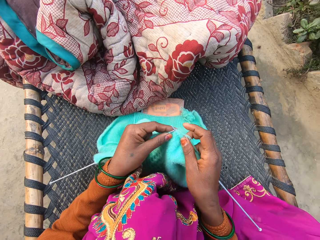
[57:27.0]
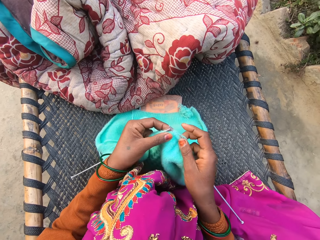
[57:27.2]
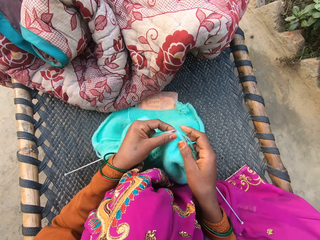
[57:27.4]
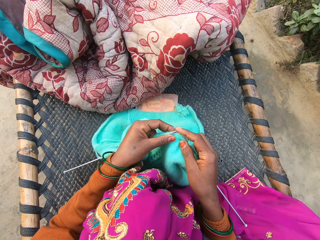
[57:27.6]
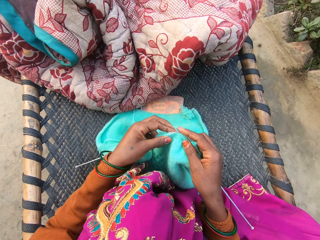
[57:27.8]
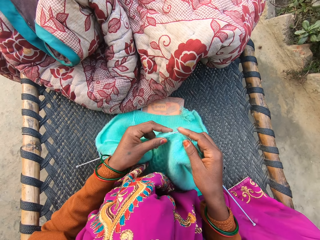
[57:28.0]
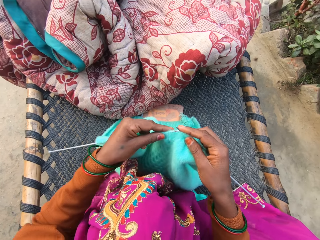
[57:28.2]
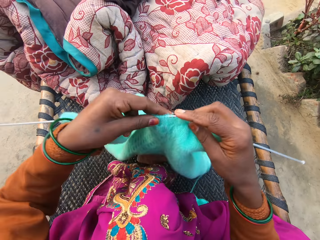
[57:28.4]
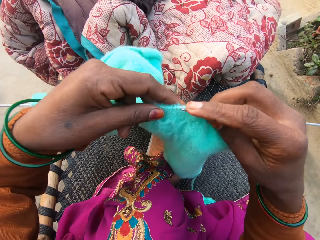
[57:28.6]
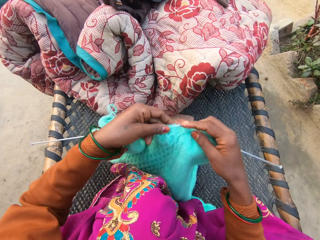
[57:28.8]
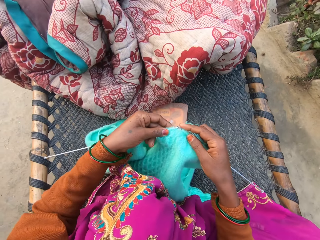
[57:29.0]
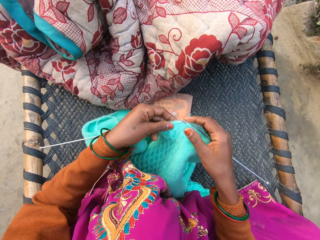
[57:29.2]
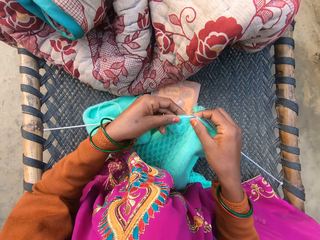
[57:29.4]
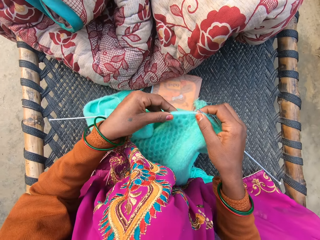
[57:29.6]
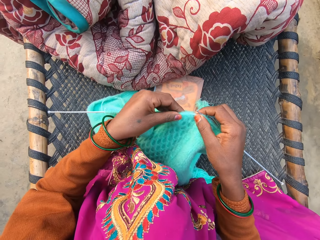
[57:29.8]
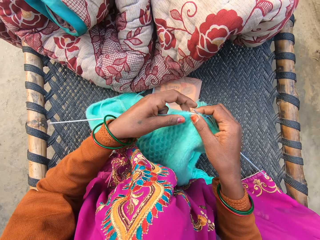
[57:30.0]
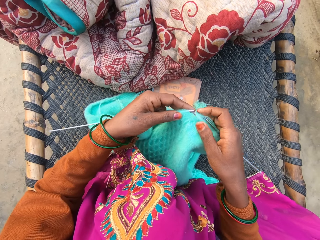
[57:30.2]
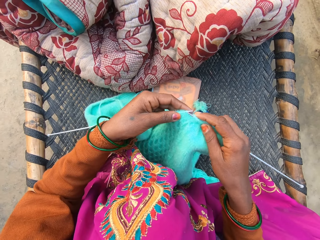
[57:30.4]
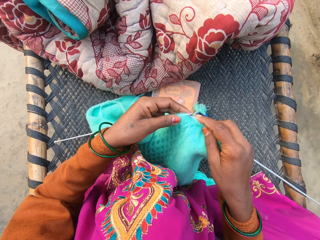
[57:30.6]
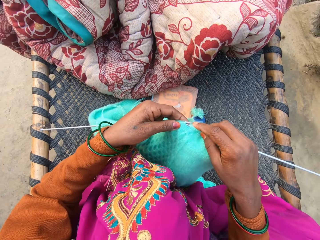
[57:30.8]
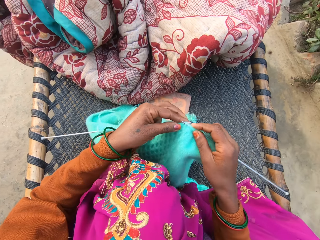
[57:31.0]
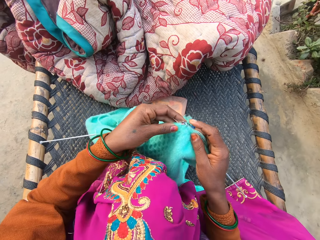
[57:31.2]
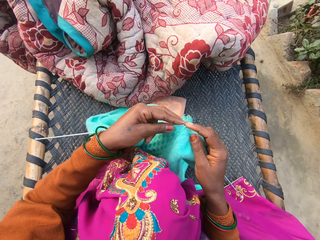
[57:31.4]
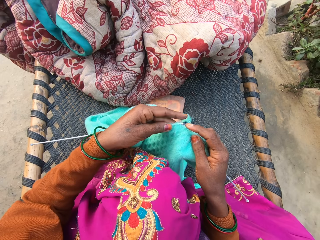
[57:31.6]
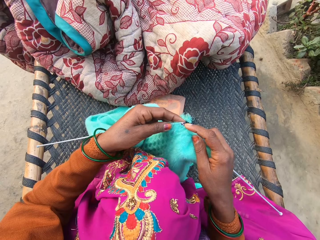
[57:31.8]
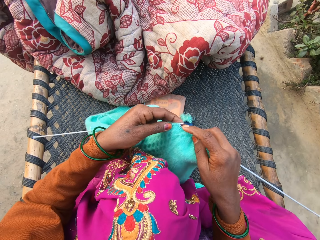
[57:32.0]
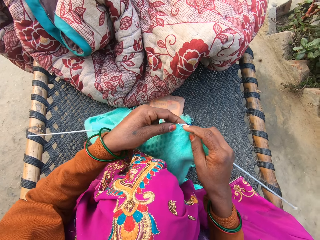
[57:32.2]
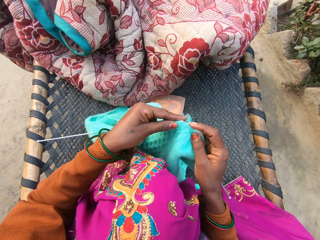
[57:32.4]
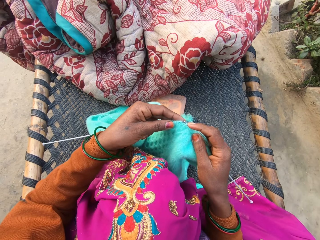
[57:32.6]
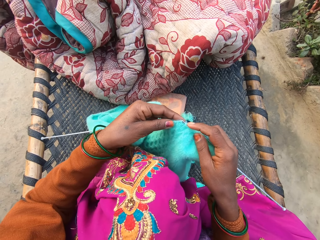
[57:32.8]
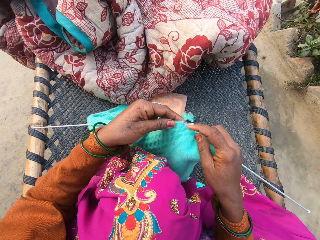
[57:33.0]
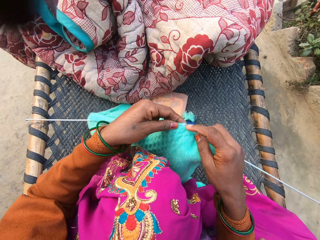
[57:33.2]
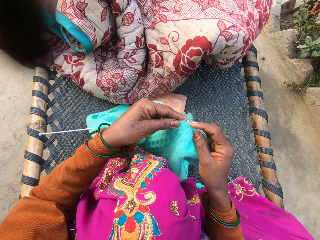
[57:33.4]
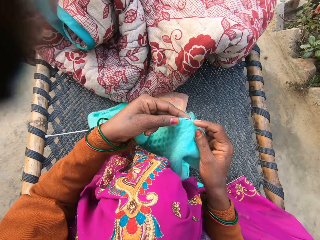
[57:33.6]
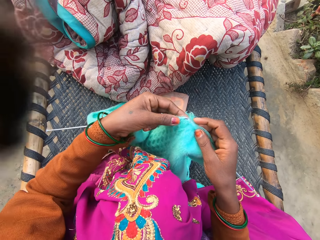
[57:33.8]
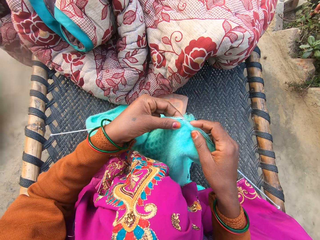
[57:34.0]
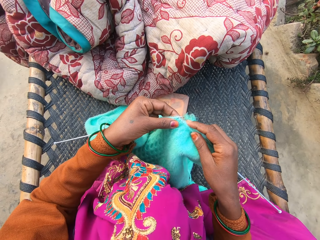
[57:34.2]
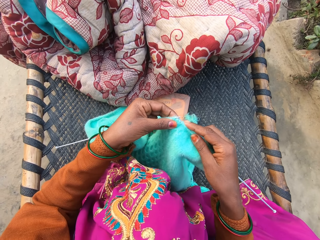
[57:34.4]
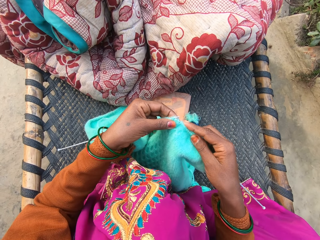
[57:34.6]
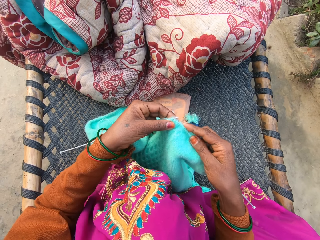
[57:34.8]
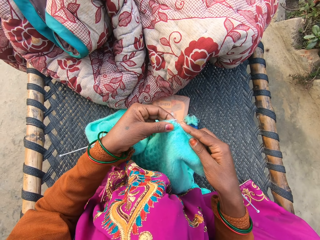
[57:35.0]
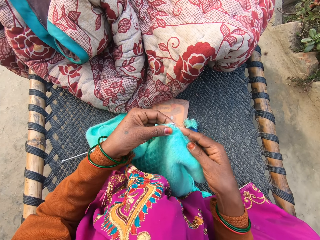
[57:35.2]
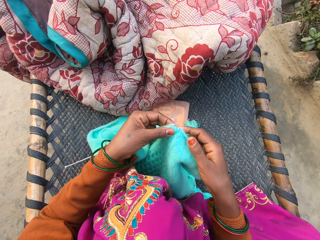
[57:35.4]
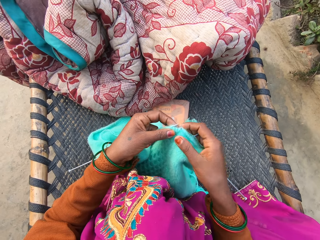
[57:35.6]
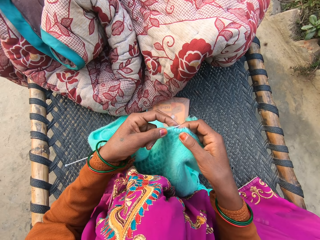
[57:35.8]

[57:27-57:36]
The camera wearer holds up yarn. They knit.

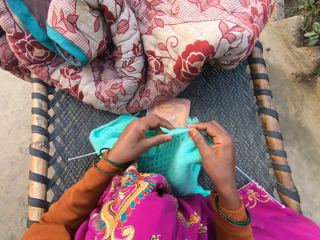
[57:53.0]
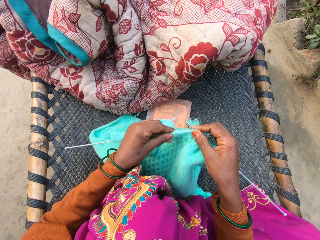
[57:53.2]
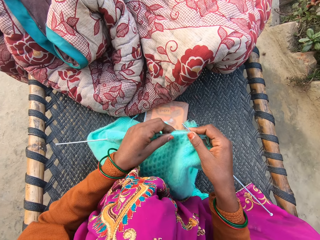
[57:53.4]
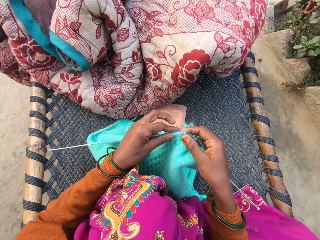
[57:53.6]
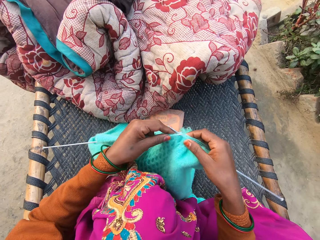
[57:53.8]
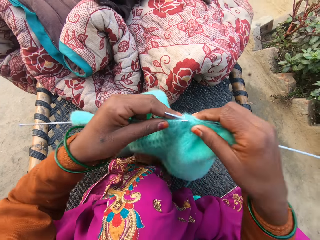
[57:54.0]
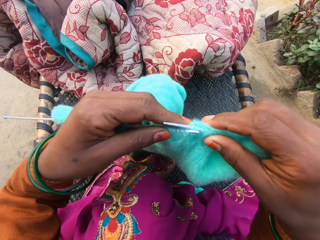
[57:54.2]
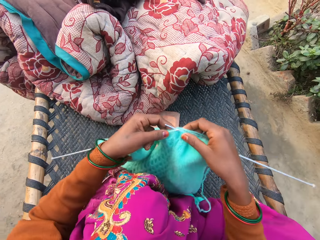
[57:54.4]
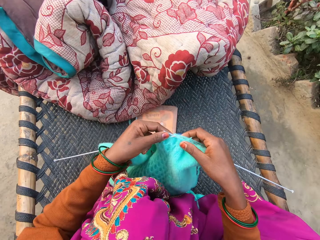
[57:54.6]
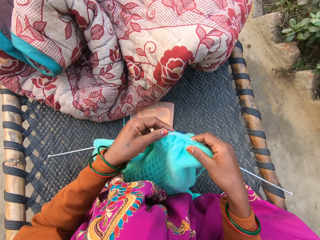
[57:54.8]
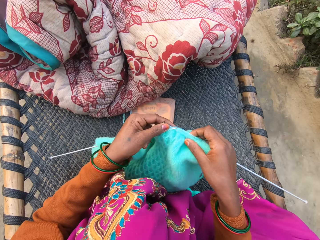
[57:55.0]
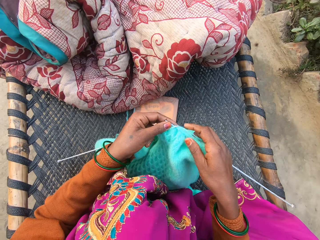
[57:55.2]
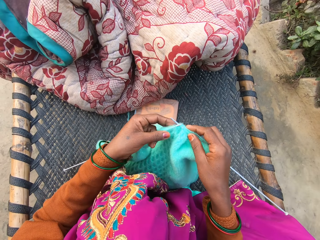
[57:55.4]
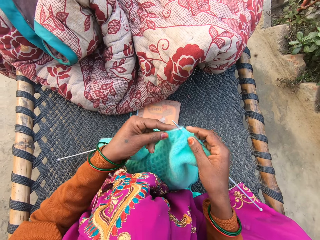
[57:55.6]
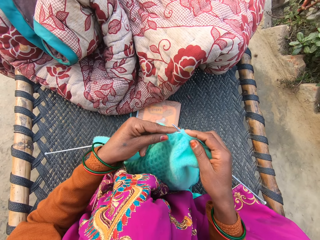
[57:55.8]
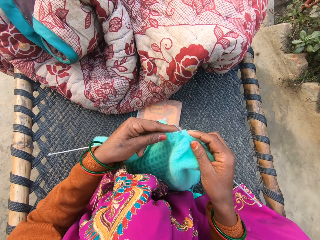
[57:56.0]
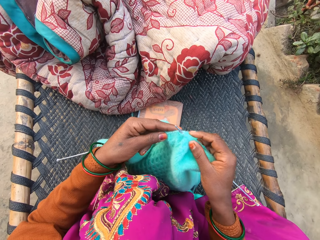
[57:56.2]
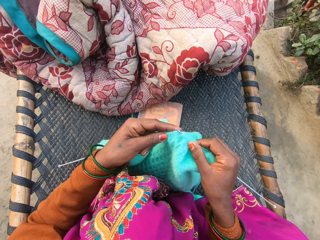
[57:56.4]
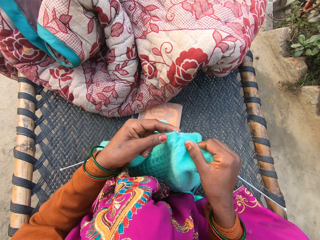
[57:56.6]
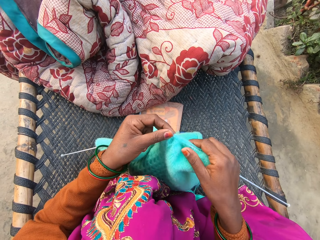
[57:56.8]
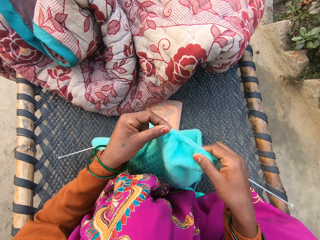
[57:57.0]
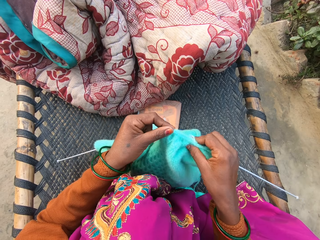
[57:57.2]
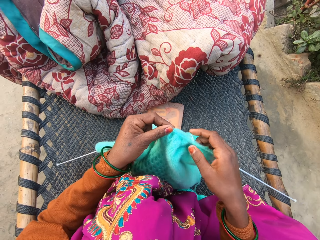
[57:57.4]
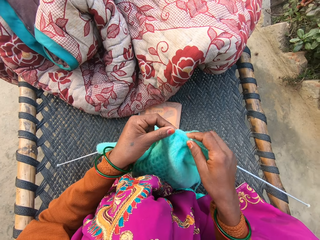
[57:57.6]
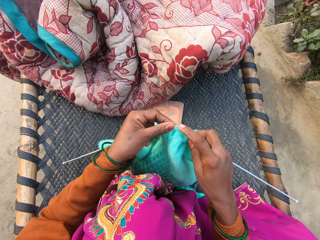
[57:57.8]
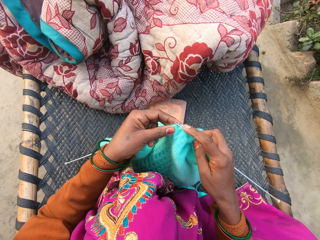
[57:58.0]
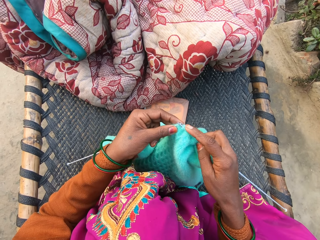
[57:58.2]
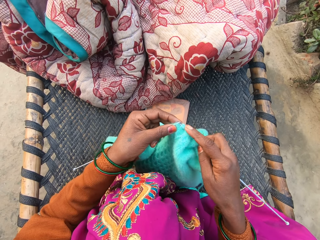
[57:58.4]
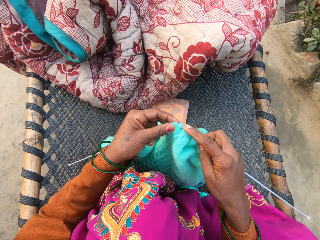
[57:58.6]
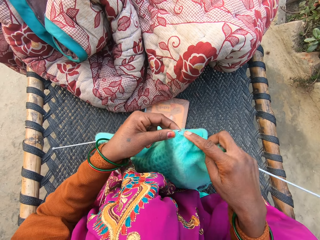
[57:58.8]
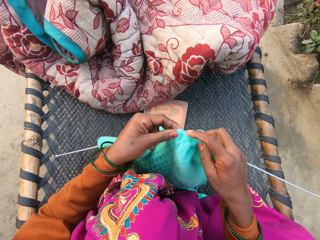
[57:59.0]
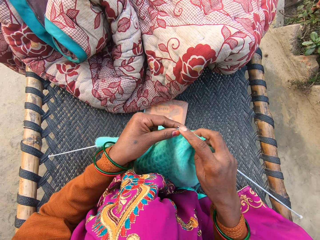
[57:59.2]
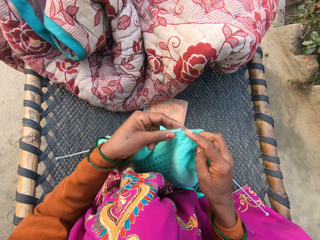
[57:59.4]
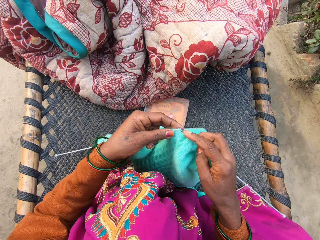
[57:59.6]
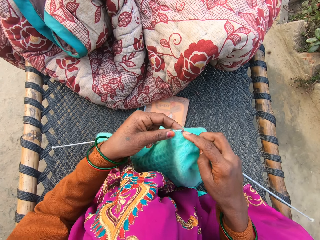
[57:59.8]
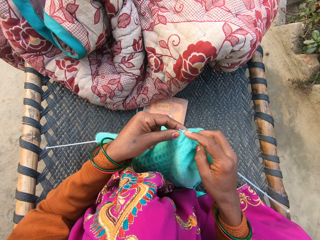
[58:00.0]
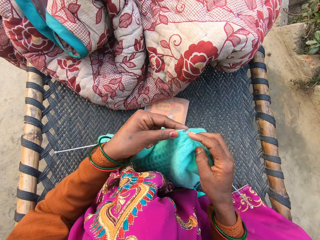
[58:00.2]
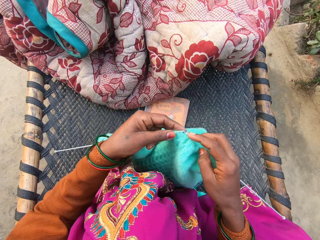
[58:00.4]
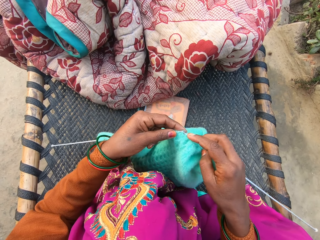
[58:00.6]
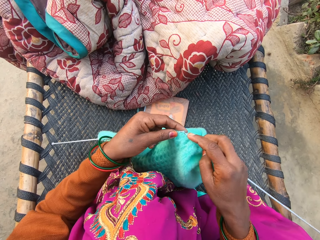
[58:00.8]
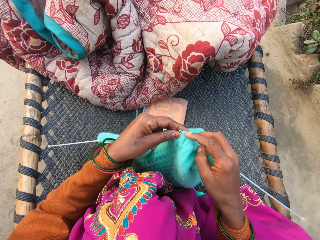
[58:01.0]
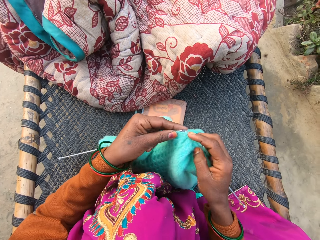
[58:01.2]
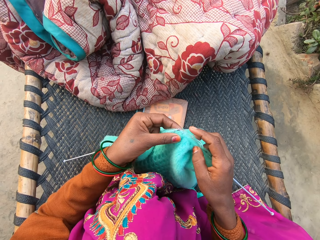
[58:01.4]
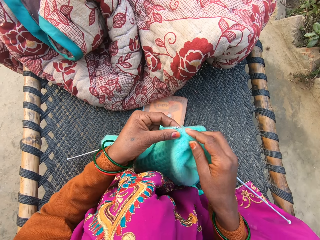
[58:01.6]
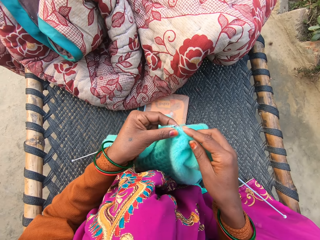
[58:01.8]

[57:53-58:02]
The camera wearer holds up yarn. They knit.

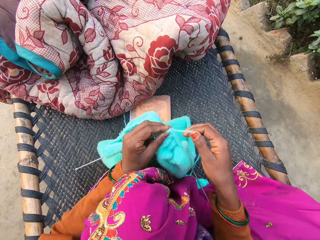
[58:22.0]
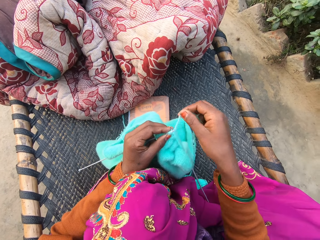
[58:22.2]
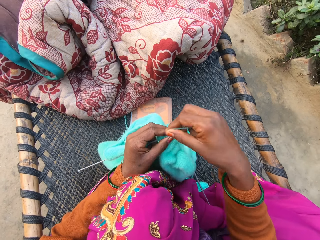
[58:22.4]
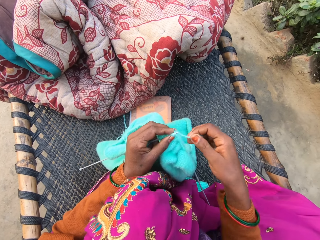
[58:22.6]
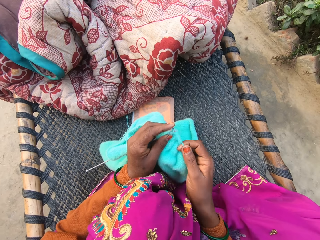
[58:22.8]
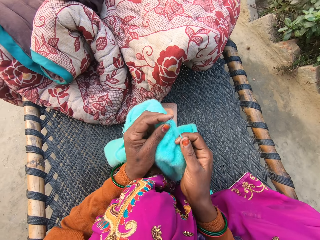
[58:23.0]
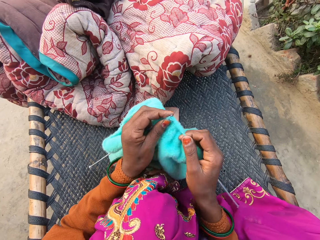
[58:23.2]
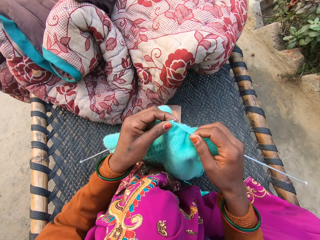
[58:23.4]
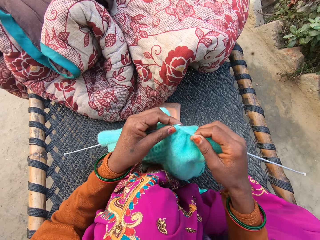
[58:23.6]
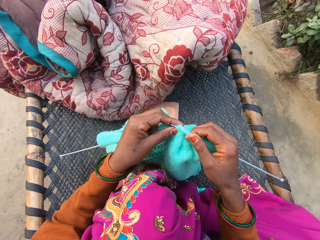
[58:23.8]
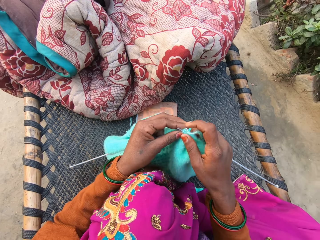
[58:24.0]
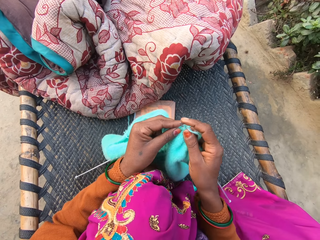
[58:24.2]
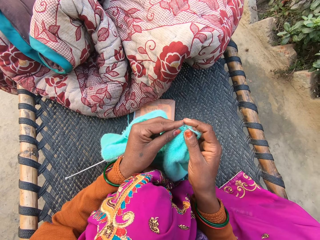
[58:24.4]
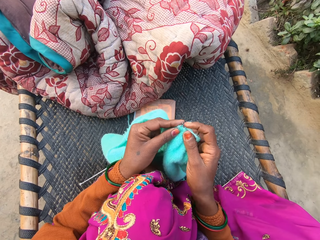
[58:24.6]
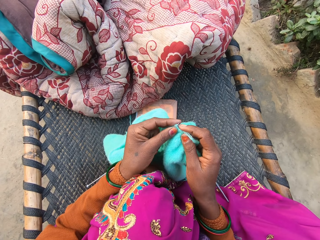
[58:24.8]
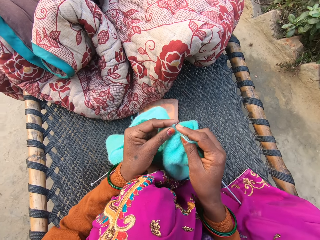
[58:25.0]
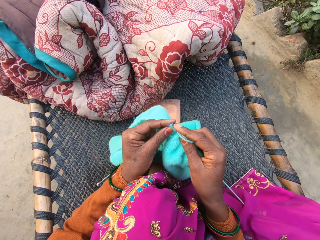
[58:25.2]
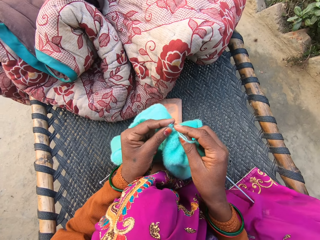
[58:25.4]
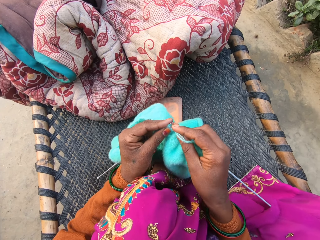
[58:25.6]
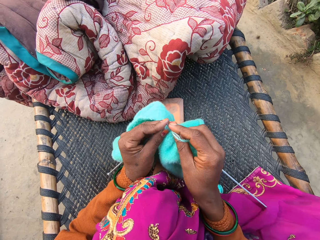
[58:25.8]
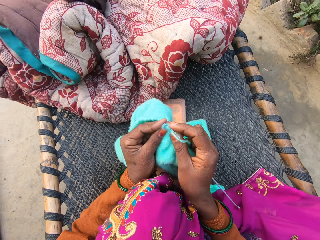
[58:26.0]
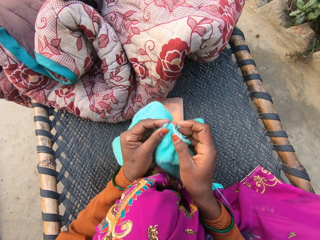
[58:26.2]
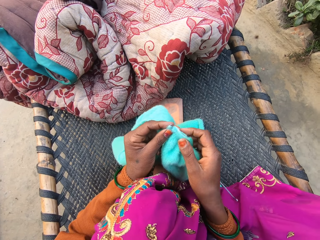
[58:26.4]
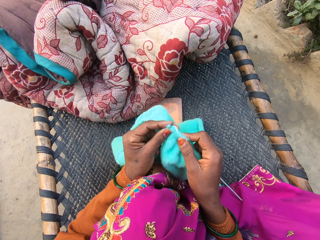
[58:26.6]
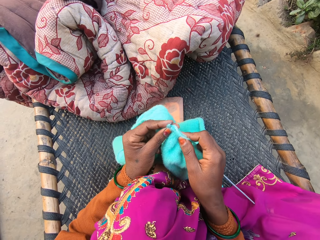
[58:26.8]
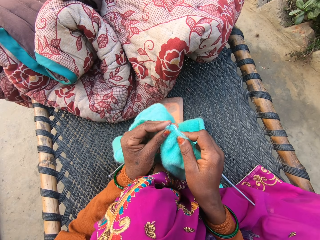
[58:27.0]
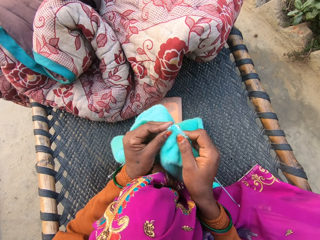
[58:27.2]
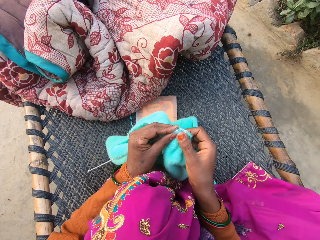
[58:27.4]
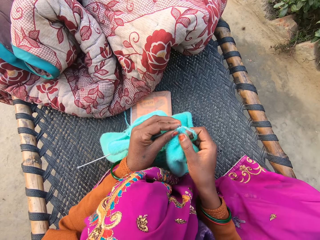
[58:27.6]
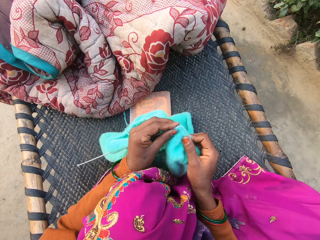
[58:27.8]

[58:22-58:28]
The camera wearer knits woolen cloth.
